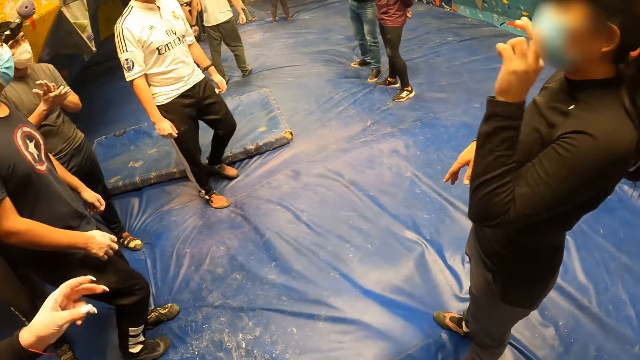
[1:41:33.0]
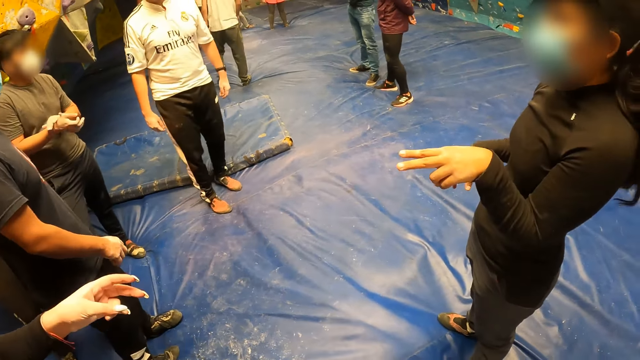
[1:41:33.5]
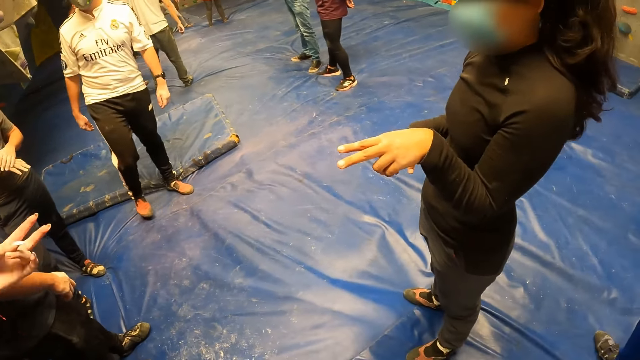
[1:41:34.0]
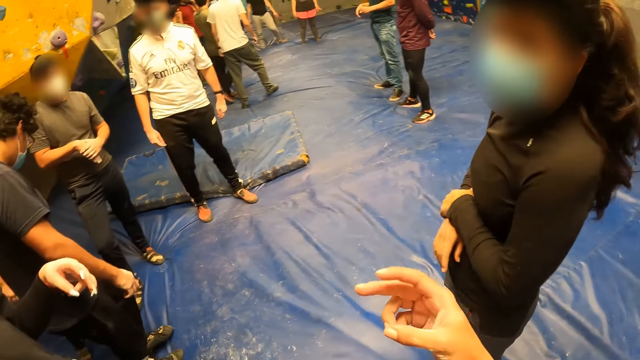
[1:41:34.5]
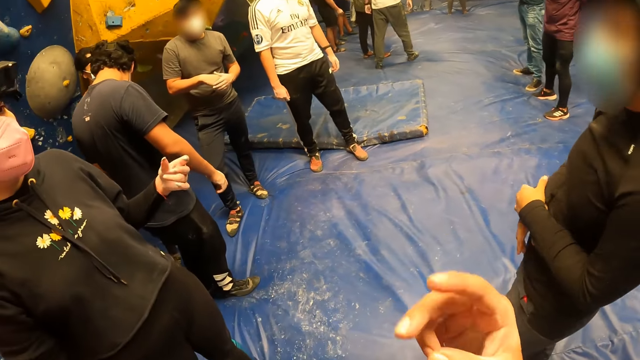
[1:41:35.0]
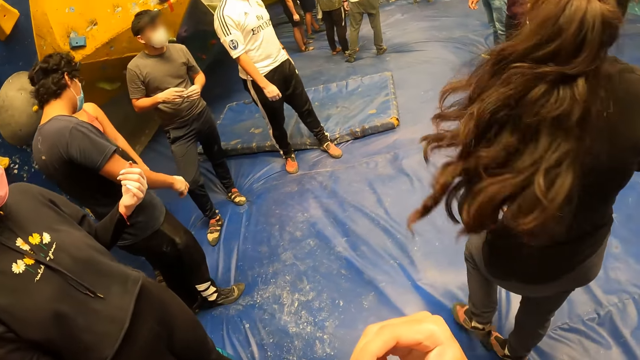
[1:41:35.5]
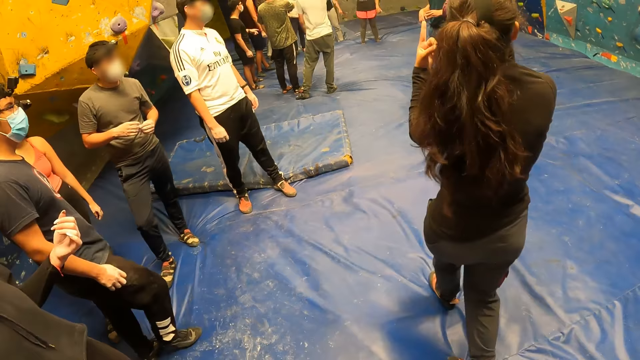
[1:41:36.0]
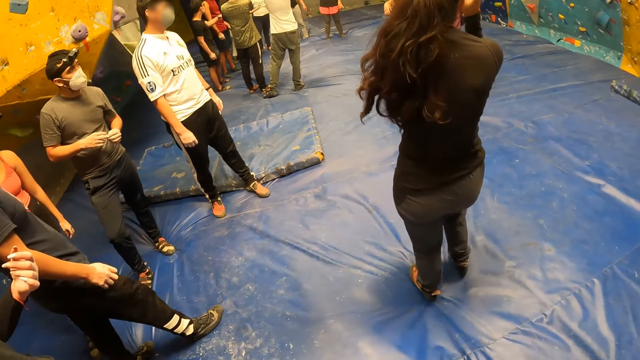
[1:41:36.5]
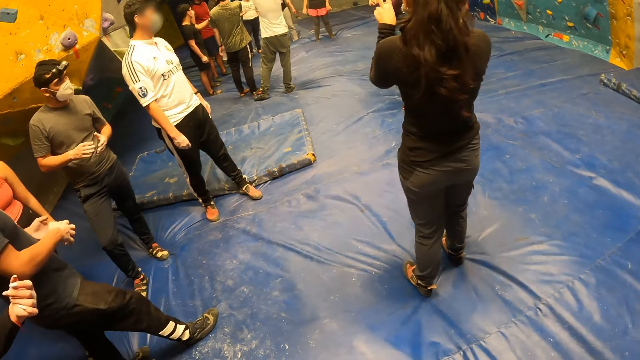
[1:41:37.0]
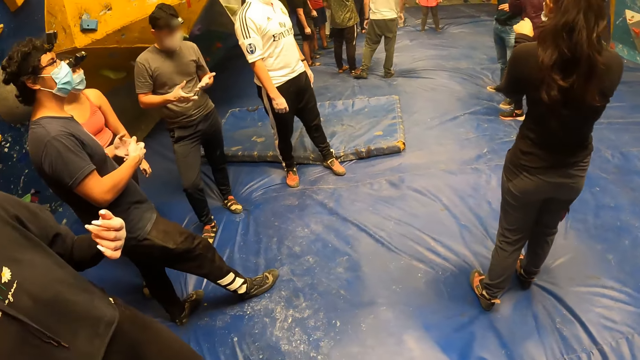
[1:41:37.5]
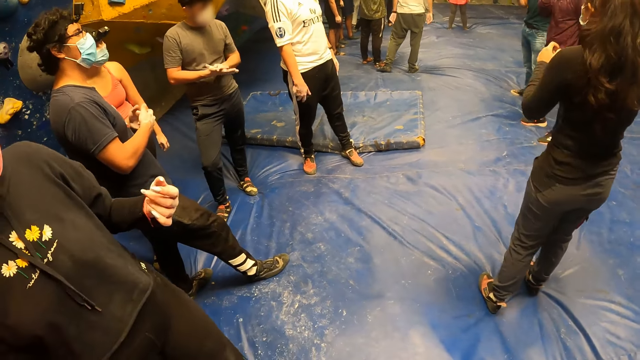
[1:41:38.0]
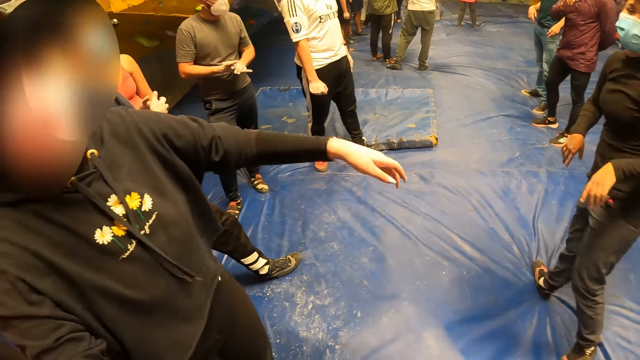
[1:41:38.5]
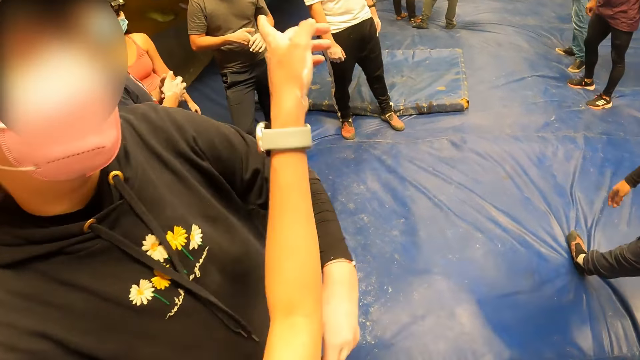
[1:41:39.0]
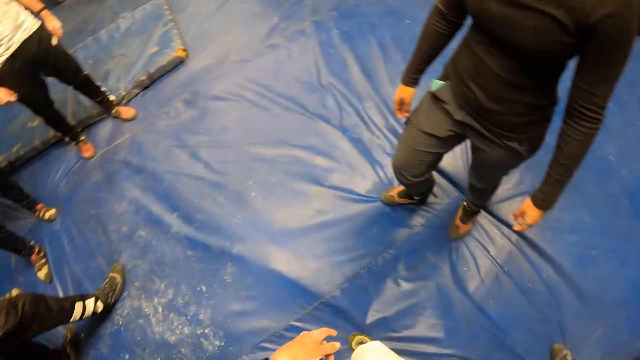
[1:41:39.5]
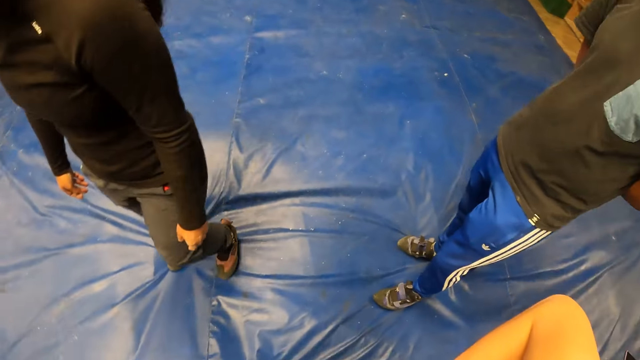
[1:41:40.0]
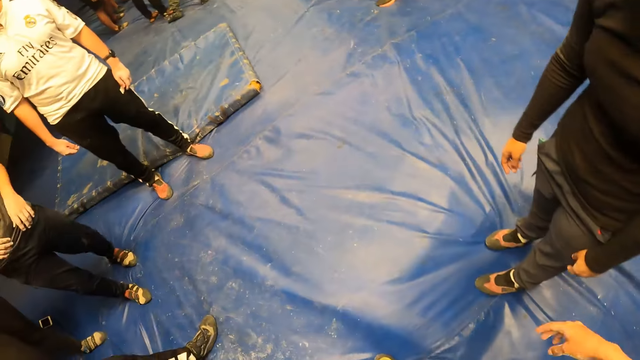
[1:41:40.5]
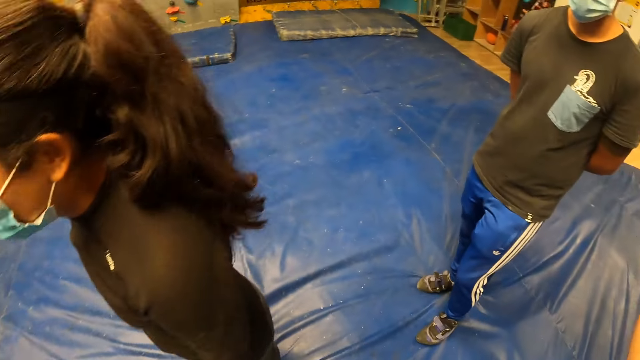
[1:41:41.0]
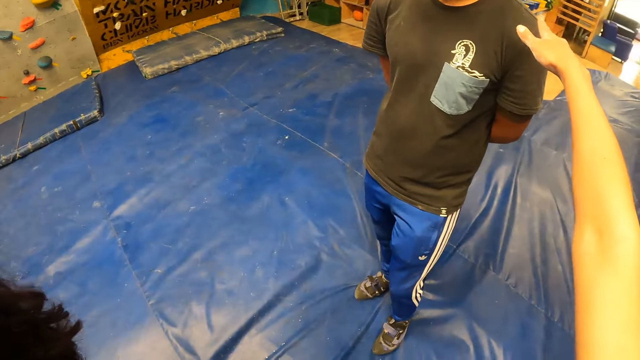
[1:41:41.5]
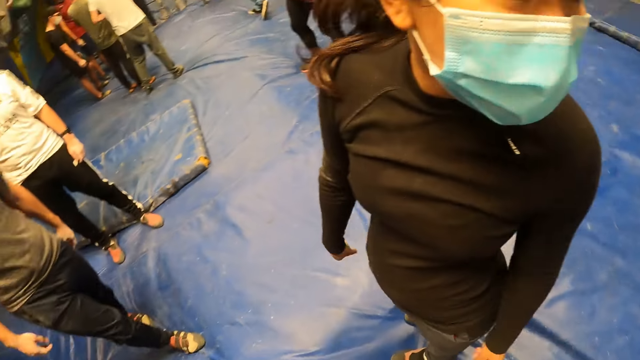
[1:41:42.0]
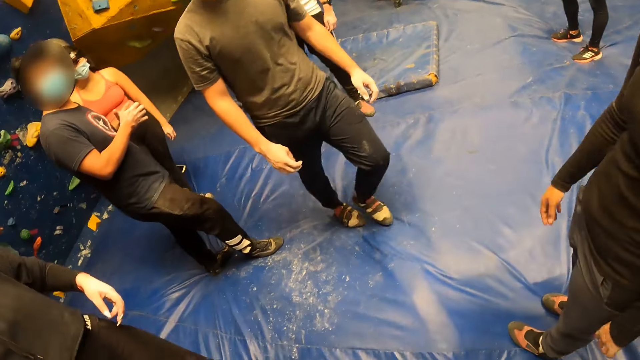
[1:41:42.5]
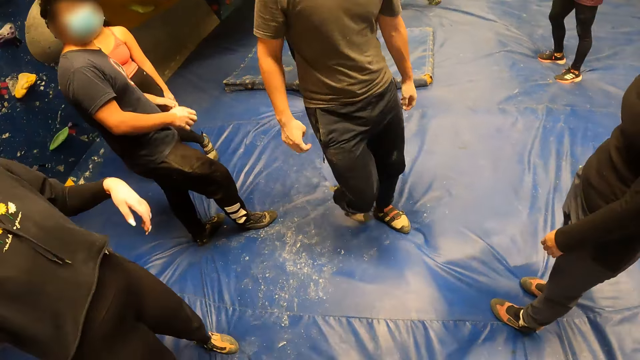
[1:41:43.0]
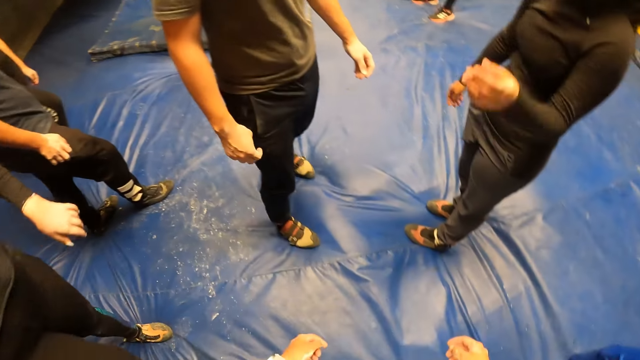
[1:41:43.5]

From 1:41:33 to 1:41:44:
The camera wearer converses with a person, a woman, another woman and a third woman. The third woman converses with the first woman, the other woman and the camera wearer. The camera wearer looks around. They converse with another person.

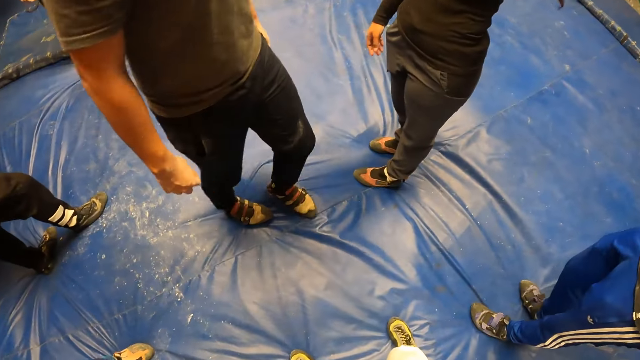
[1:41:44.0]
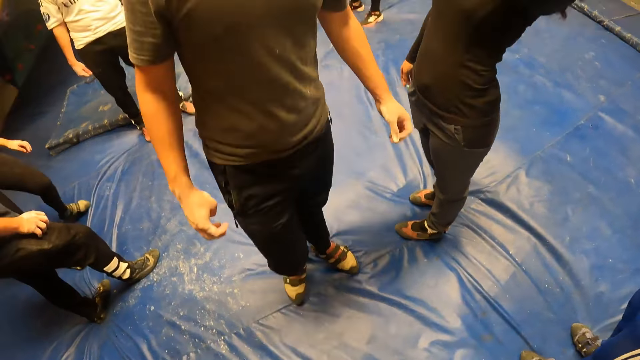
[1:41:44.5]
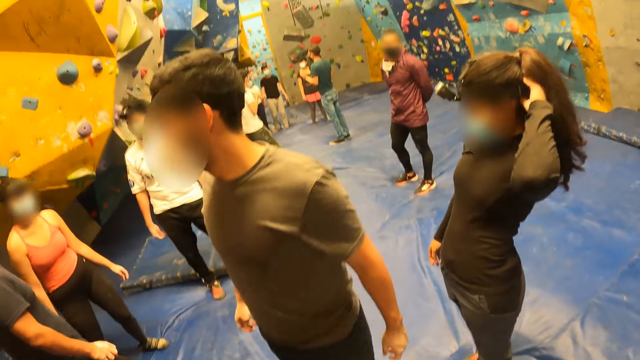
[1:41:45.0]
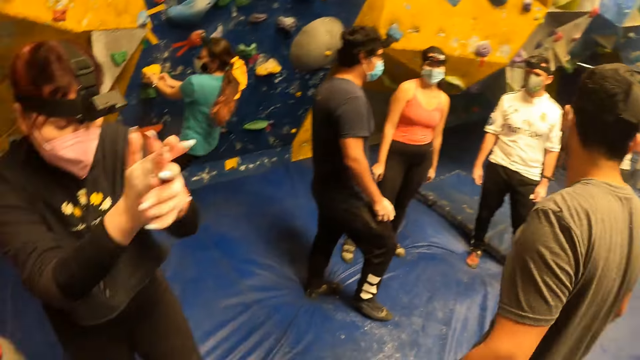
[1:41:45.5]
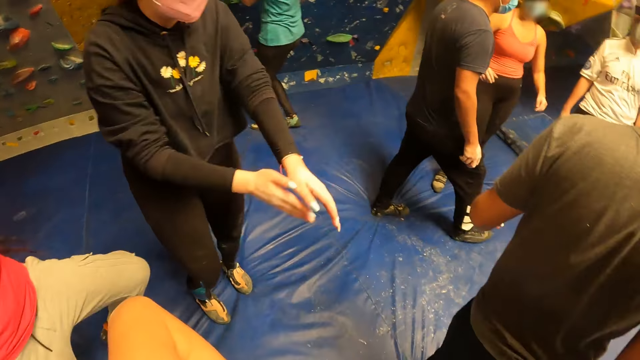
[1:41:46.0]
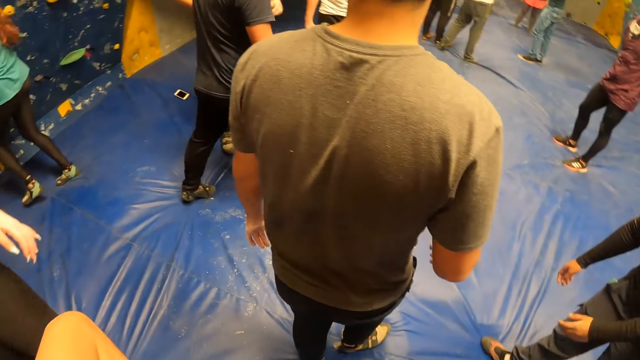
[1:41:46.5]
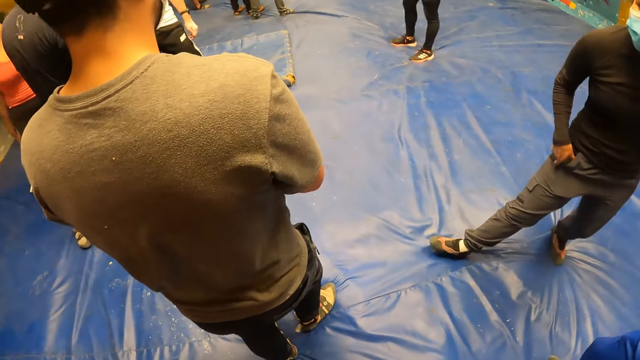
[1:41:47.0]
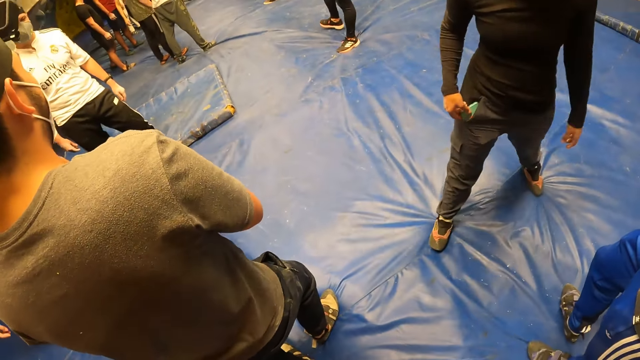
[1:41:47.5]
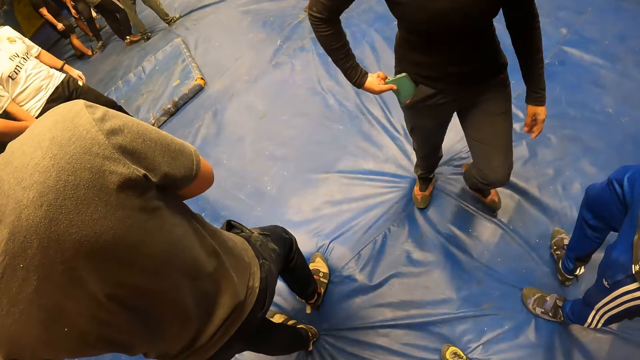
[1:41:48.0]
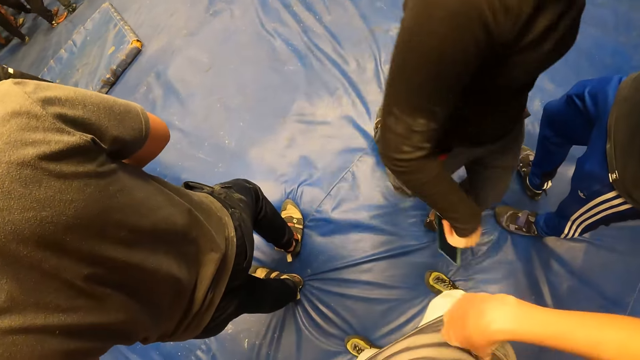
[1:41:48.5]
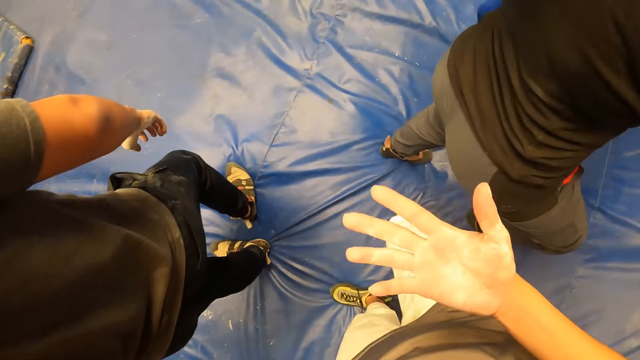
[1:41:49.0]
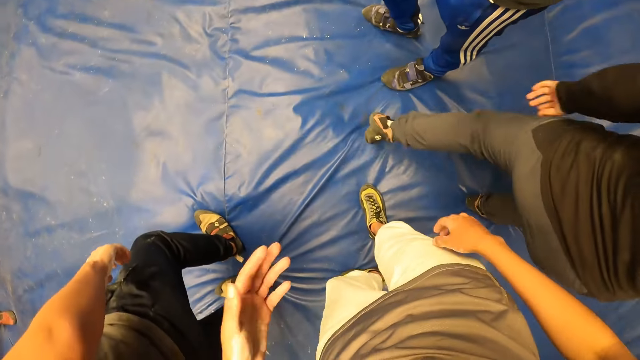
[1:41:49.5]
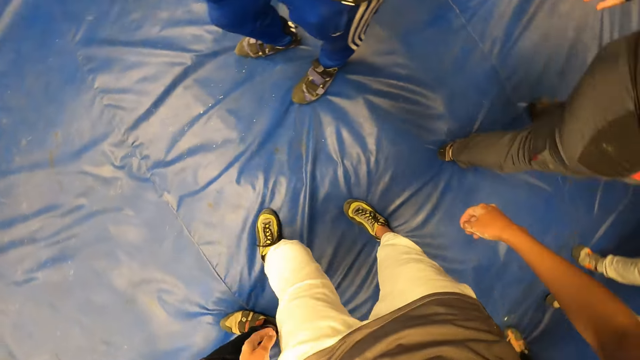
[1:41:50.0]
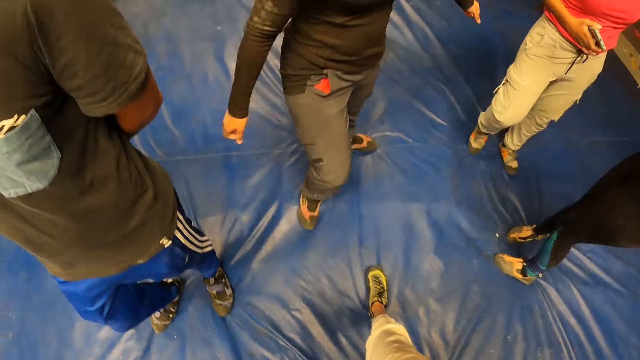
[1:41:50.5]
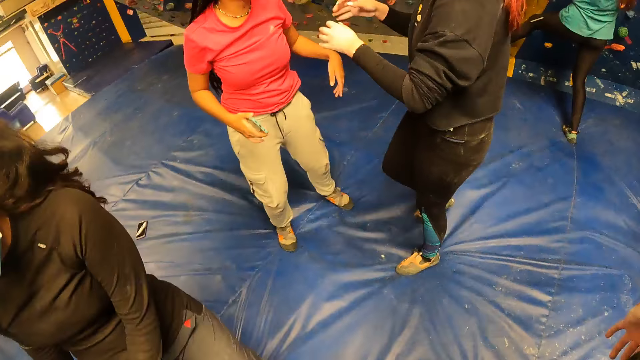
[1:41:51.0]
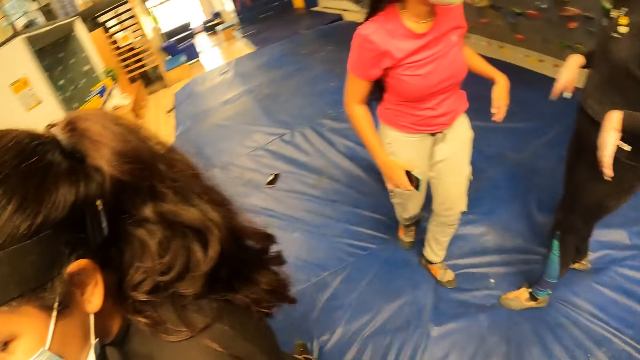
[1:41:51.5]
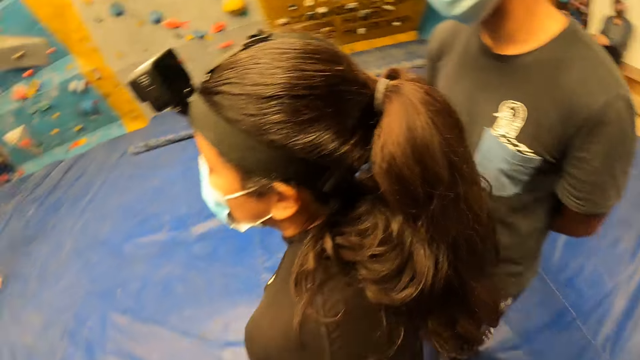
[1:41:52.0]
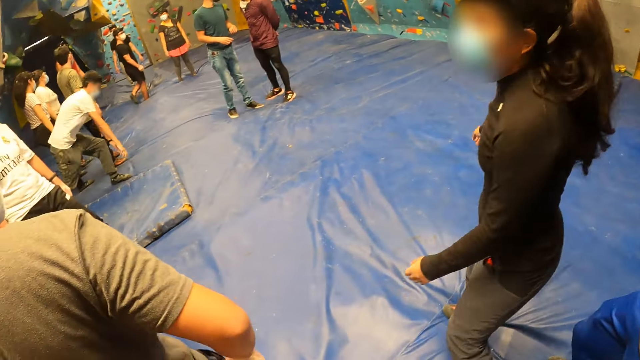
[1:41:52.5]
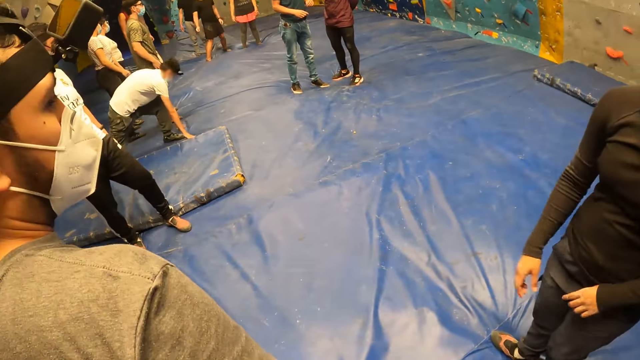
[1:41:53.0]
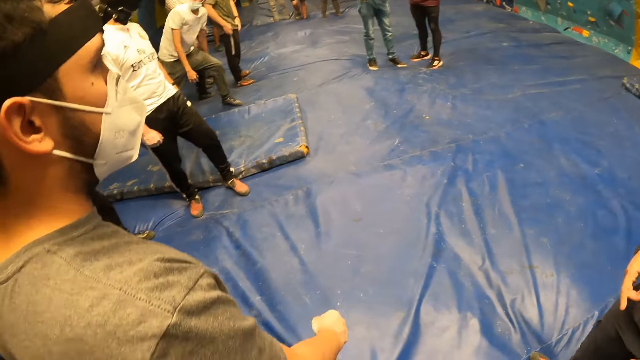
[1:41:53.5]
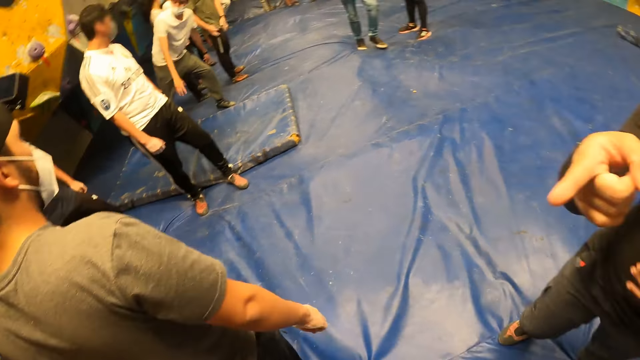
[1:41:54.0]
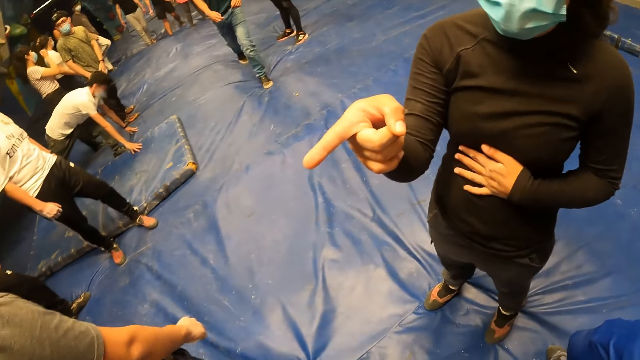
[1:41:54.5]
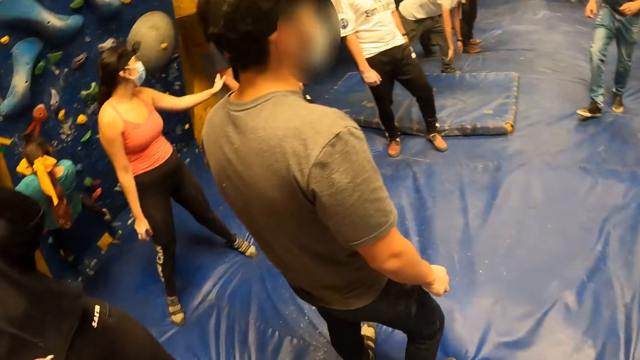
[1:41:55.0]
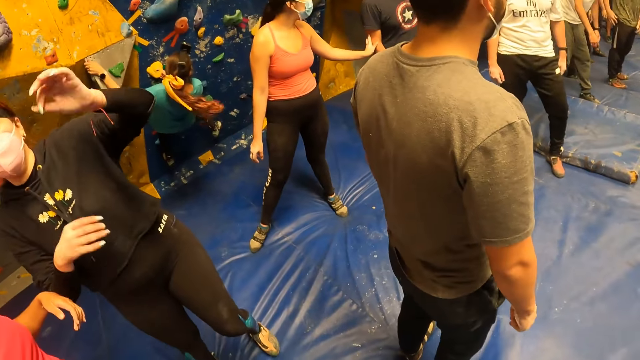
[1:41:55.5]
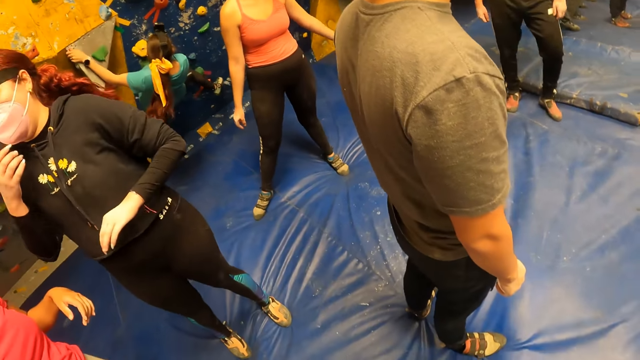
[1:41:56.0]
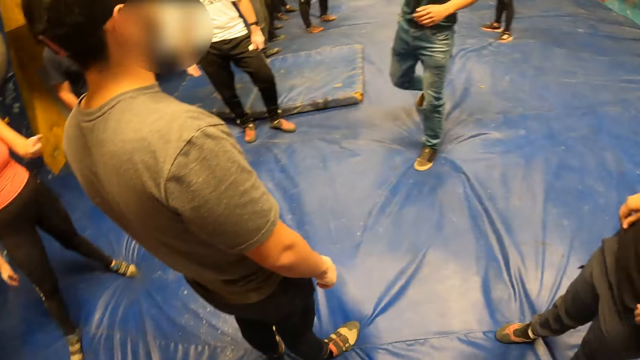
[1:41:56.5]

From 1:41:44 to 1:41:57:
The camera wearer looks forward, looks around. The woman removes the phone from her pocket with her right hand. The camera wearer looks at the palm. They turn around, look forward. The woman points at the camera wearer with her right hand. The woman converses with the camera wearer. The camera wearer looks left.
